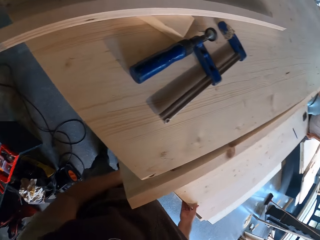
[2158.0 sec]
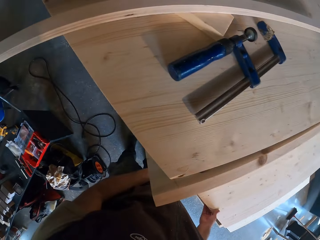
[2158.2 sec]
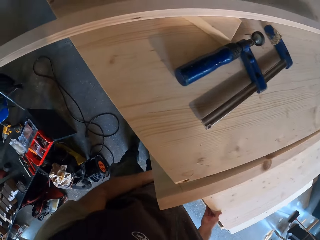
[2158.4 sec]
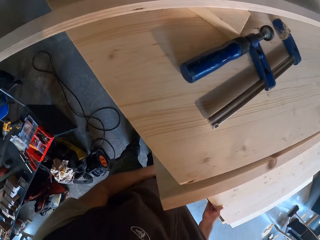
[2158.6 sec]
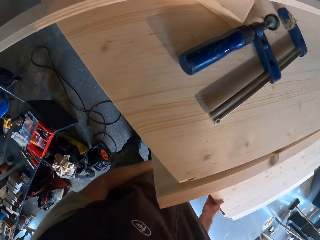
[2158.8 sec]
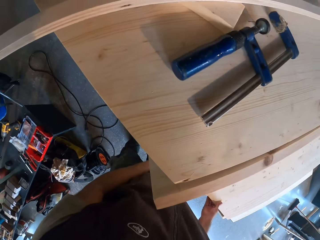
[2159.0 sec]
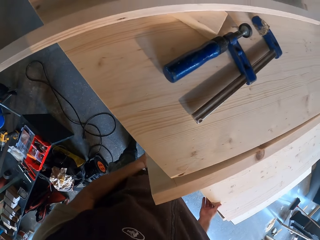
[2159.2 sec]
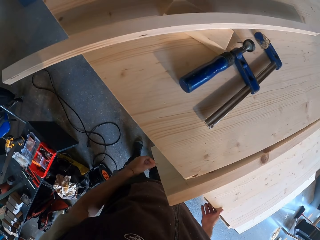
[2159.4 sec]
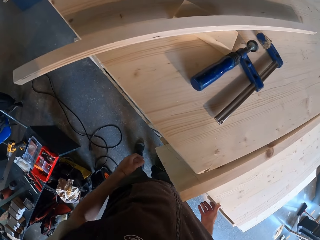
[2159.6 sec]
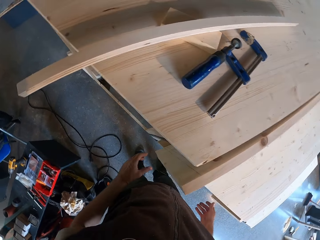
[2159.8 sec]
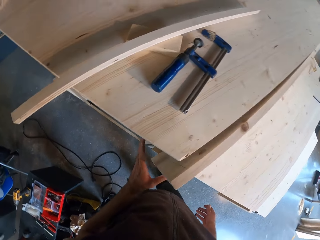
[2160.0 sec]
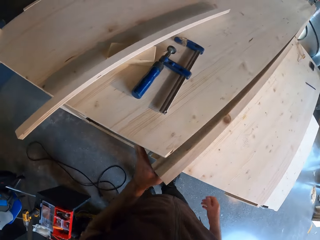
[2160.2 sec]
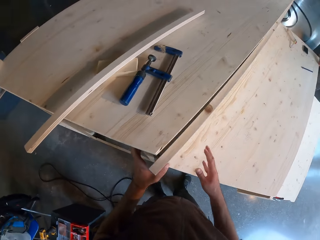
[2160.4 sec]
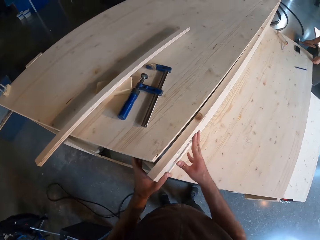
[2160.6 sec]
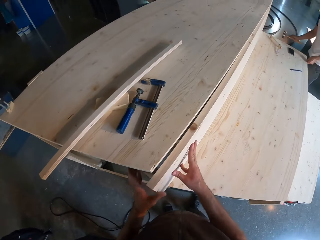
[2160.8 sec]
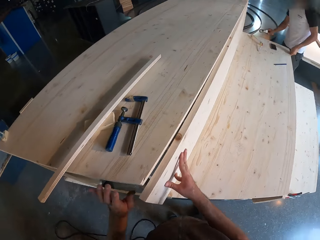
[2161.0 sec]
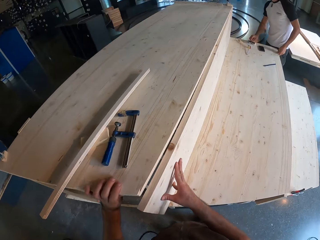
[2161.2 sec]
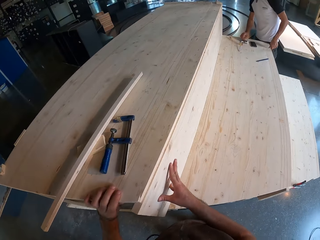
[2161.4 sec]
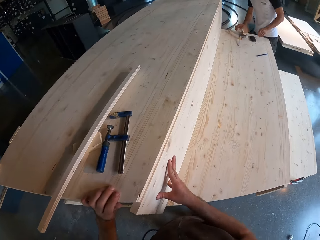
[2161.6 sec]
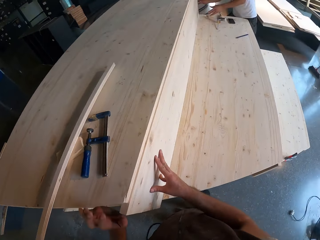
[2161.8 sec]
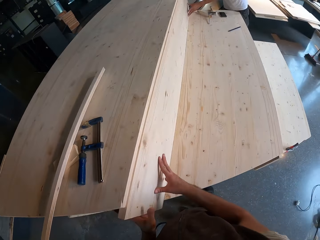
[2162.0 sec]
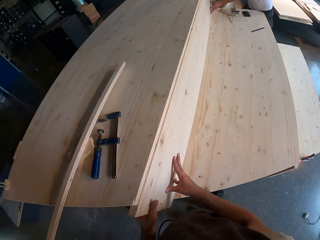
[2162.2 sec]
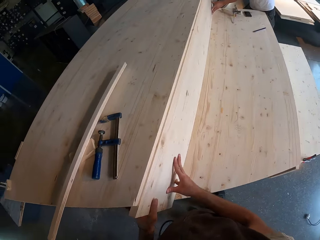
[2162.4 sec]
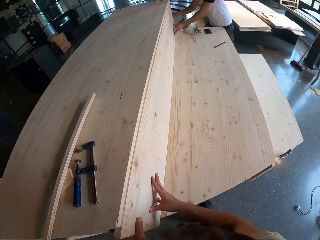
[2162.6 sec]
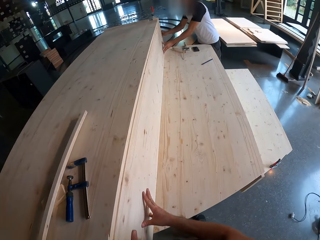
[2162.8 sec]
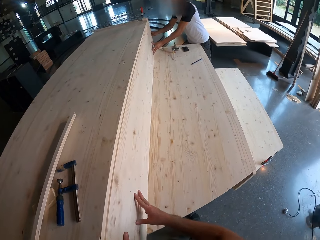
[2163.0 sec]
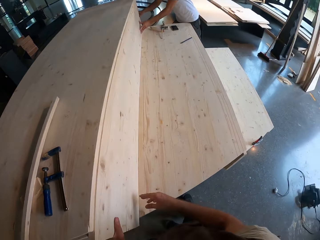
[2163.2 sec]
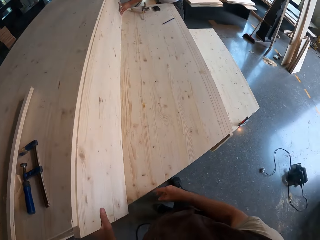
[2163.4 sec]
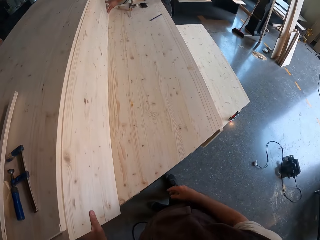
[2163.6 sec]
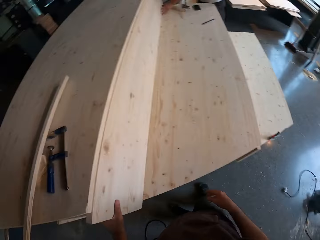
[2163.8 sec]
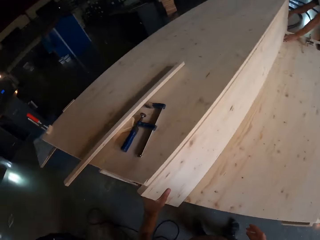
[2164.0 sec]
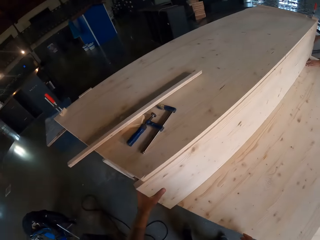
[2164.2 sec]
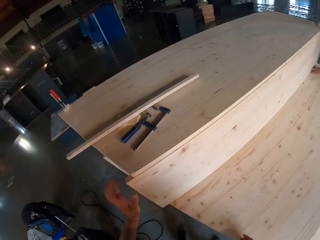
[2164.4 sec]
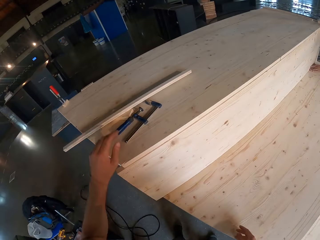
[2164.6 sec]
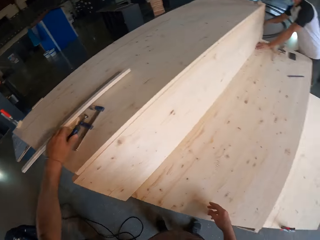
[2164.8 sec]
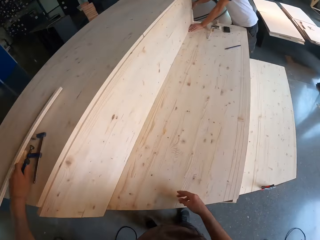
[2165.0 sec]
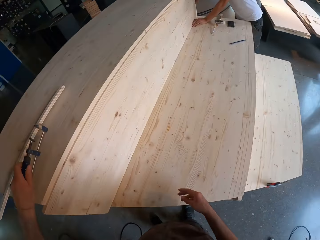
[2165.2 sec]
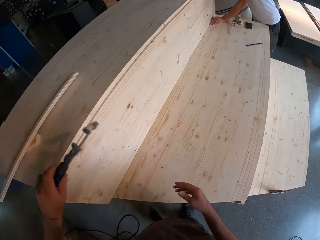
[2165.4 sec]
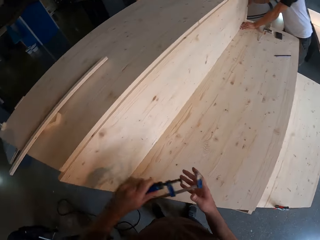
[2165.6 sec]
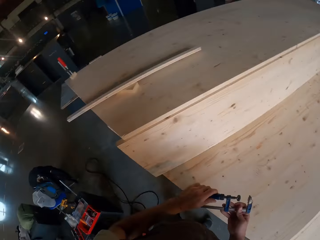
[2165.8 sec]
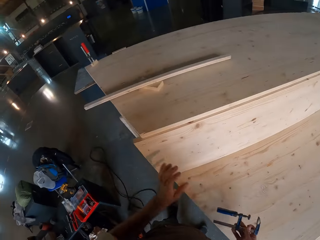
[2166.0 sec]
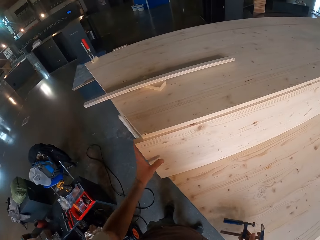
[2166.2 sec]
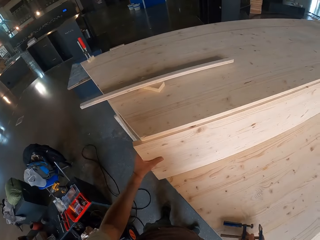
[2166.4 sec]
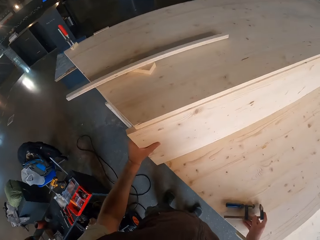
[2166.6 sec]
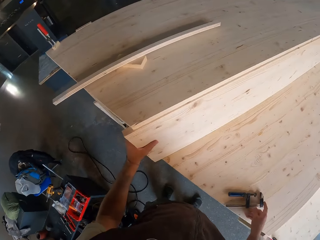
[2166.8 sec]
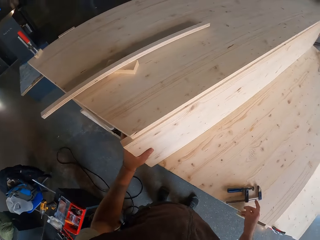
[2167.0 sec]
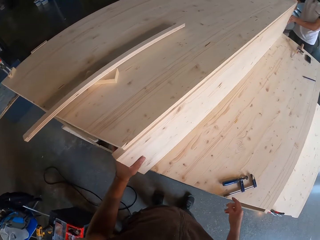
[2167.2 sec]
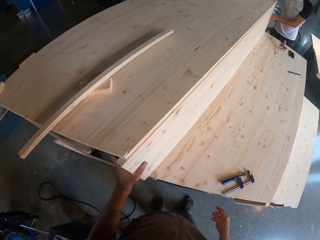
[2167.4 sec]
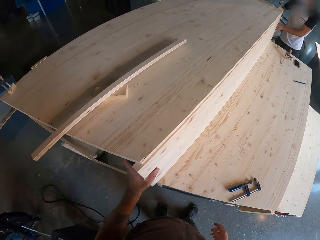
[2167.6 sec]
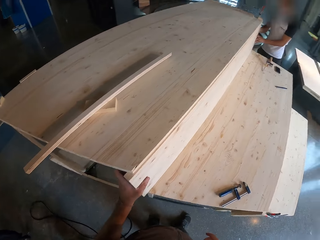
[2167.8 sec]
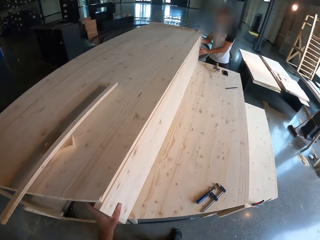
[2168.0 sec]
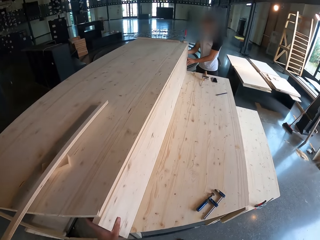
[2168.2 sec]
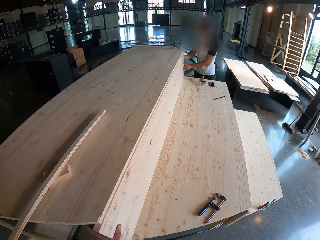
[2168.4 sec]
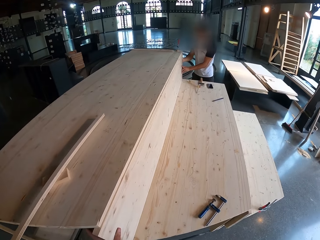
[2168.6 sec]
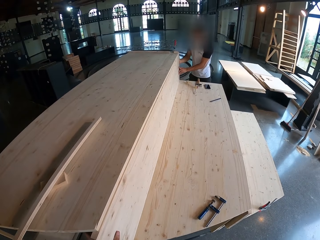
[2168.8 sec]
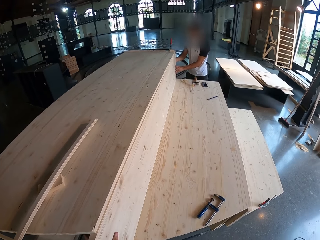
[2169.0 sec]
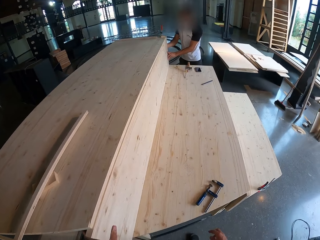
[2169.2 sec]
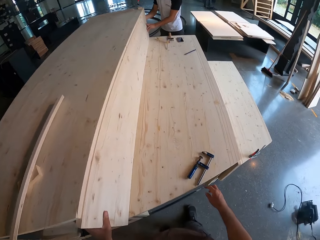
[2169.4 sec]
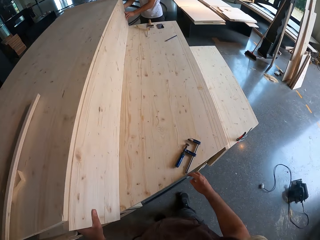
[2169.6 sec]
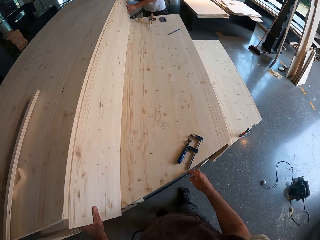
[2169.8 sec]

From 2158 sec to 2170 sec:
The camera wearer holds the plank on the stage with both hands. The man holds the stage with both hands. The camera wearer picks the G-clamp from the stage with his left hand. He passes the clamp from his left hand to his right hand. He holds the stage with his left hand. He drops the clamp on the stage with his right hand.

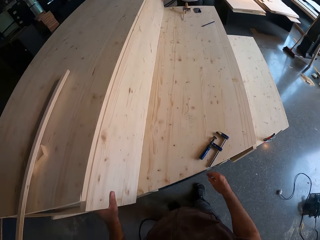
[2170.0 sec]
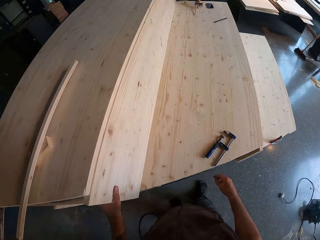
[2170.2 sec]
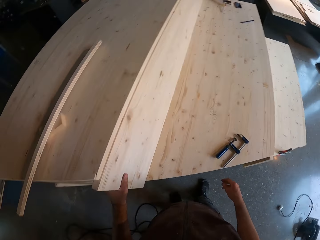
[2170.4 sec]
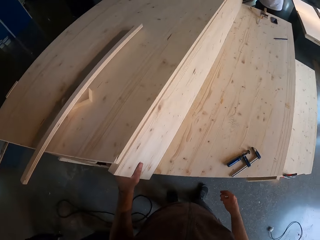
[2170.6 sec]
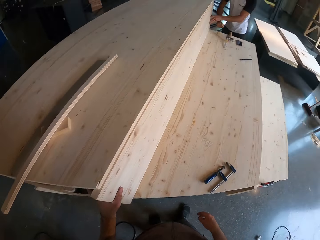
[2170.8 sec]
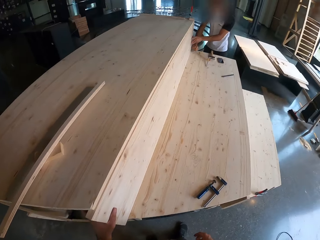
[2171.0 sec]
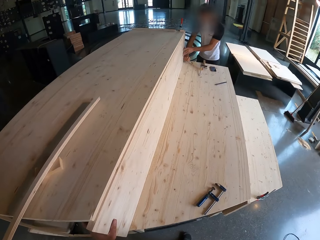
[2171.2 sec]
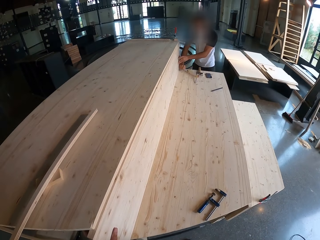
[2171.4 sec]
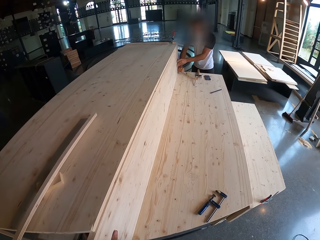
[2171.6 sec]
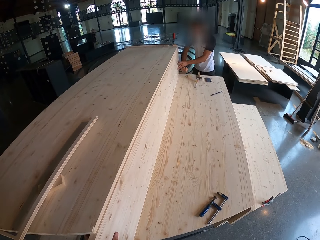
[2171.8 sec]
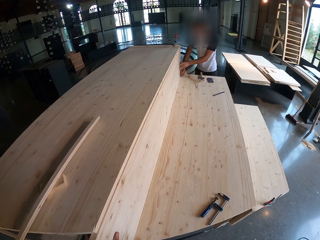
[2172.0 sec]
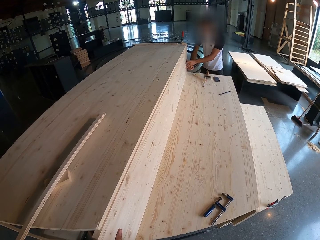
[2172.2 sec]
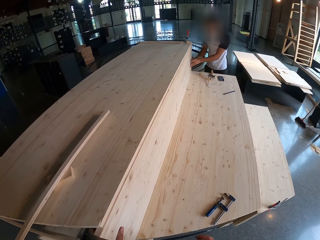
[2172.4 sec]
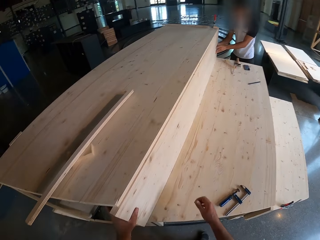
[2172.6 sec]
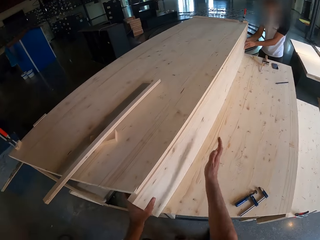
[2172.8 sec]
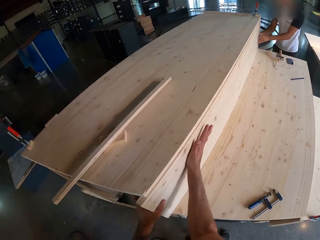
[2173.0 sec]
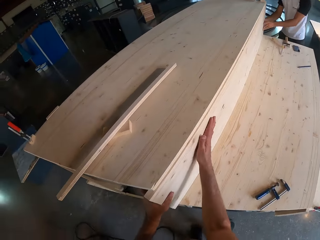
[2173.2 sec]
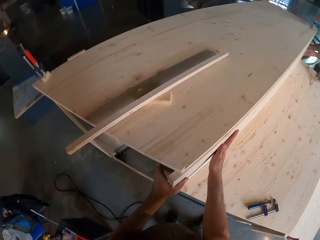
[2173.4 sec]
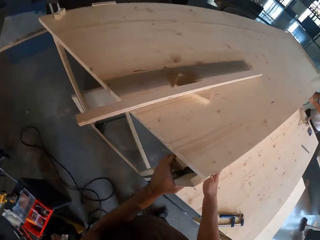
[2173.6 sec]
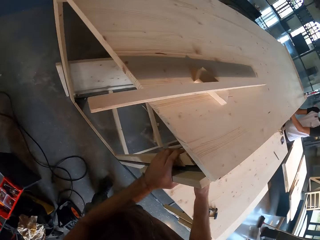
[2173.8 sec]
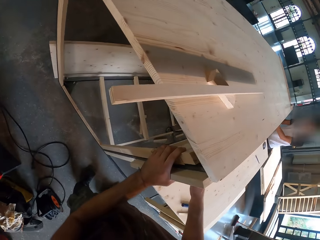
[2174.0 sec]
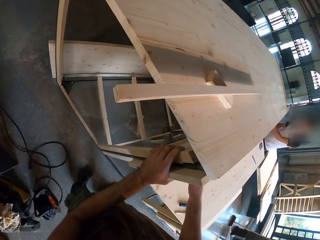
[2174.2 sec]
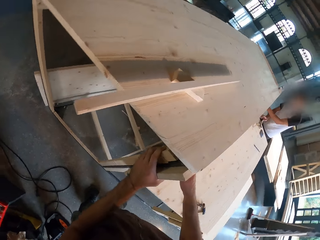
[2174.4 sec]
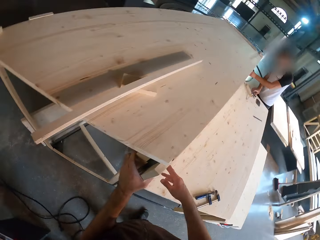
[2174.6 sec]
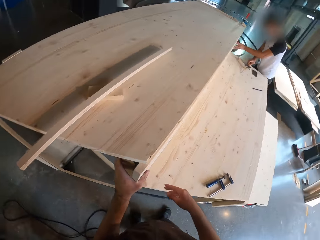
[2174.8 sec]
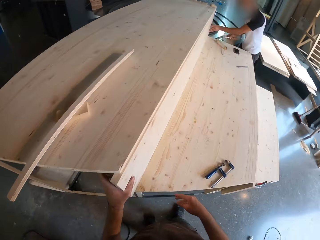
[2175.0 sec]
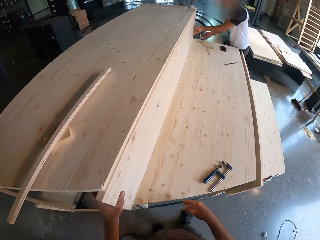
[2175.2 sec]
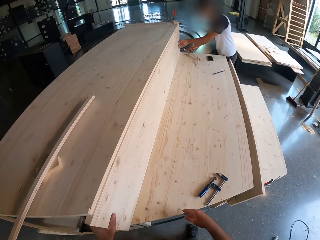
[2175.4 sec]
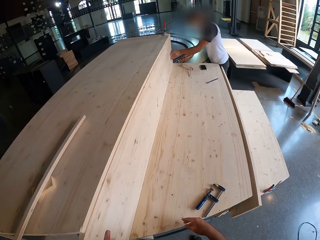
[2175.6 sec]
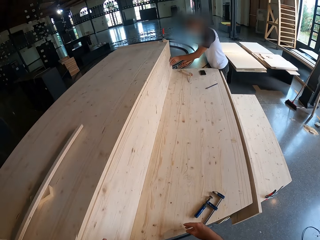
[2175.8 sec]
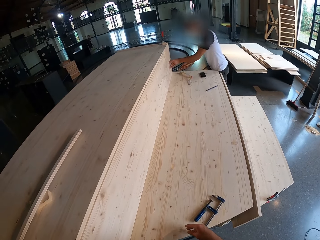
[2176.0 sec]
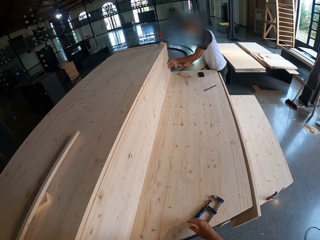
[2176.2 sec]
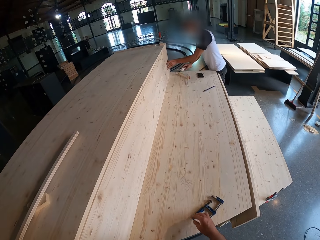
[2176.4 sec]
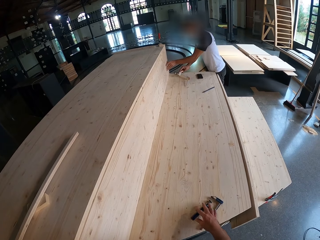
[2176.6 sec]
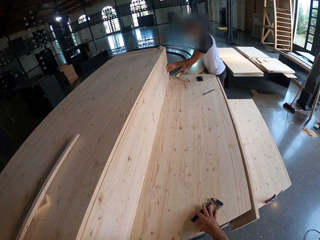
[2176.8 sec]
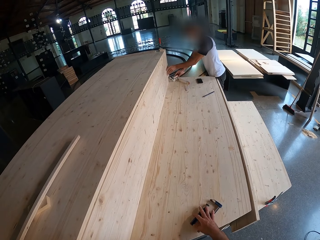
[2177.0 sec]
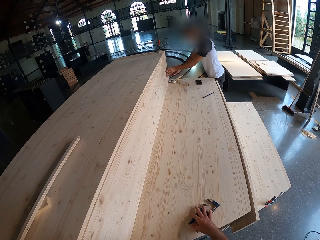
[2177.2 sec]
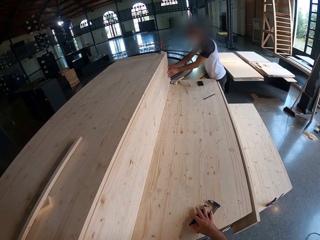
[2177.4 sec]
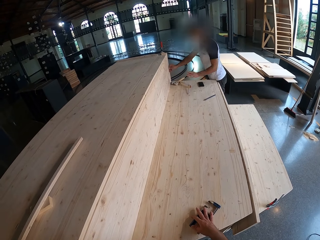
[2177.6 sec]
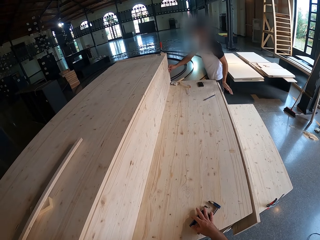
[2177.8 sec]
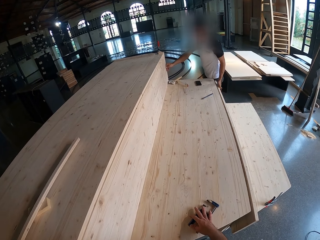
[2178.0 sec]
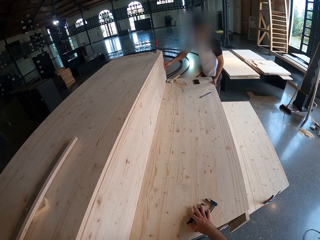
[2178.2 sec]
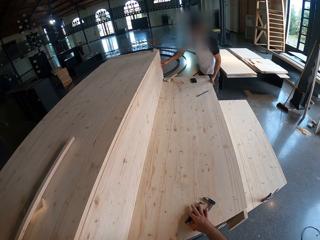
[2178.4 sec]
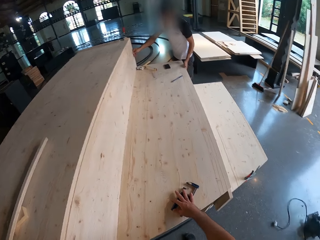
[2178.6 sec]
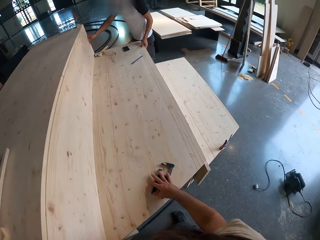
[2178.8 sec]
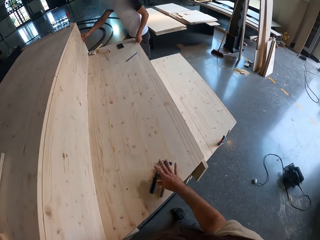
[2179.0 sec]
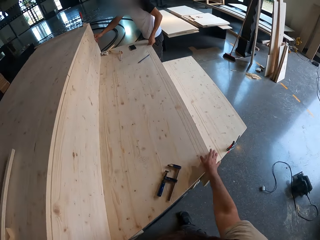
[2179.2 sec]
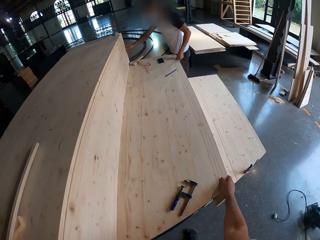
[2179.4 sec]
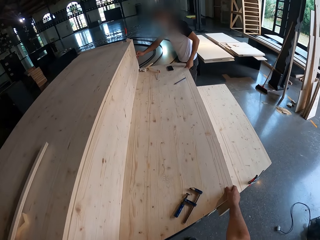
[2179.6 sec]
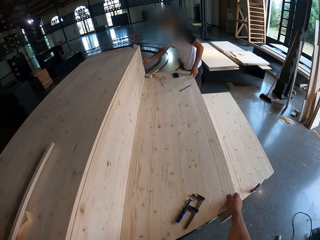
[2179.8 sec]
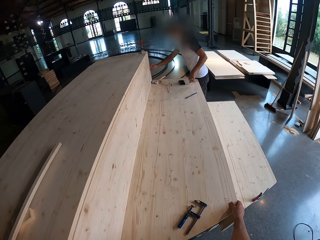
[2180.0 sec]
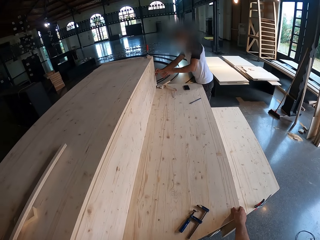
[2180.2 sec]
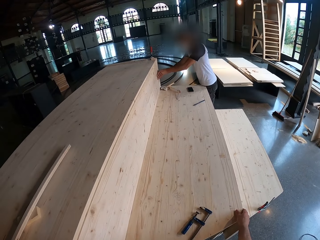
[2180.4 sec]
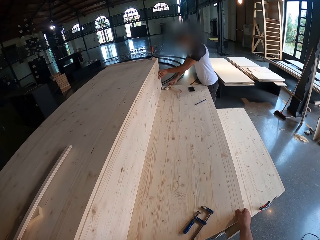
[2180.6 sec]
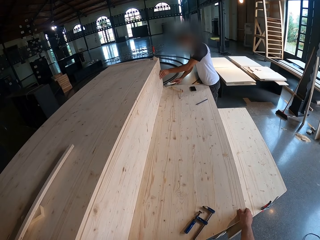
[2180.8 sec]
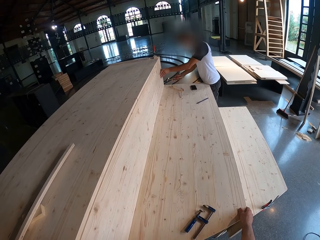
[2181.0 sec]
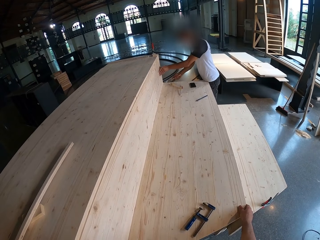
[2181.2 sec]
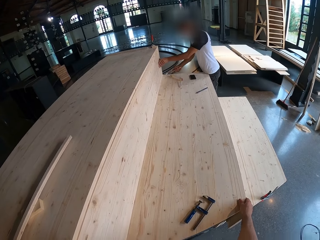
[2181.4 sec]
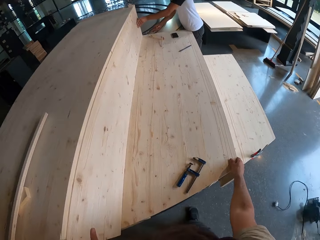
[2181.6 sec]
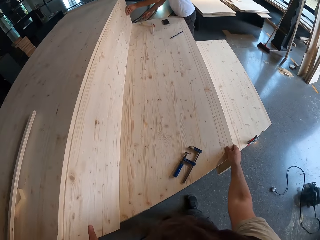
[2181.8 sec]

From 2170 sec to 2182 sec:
The man hits the stage with both hands. The camera wearer hits the plank on the stage with his right hand. Another man picks something with his right hand. The other man drops the hammer in his right hand on the middle plank on the frame structure. The camera wearer holds a lower plank on the frame structure with his left hand. He removes his hand from something. He holds the lower plank on the frame structure with his right hand. The other man removes his left hand from the lower plank on the frame structure. He places his left hand on the middle plank on the frame structure. He picks up the hammer from the middle plank on the frame structure with his right hand. He hammers the middle plank on the frame structure with the hammer in his right hand.
